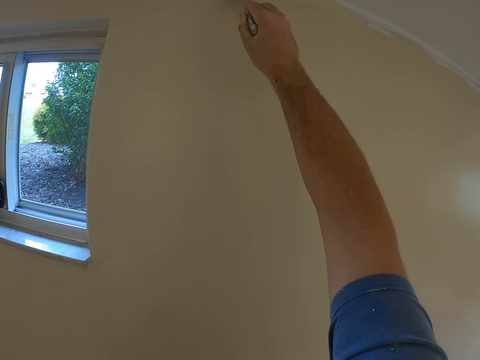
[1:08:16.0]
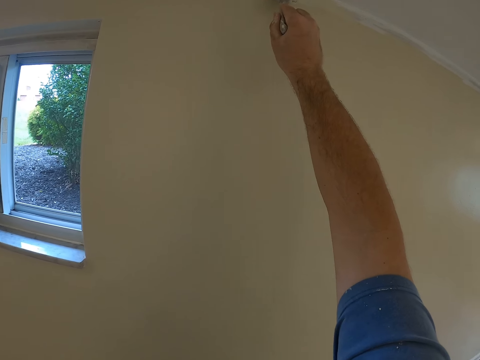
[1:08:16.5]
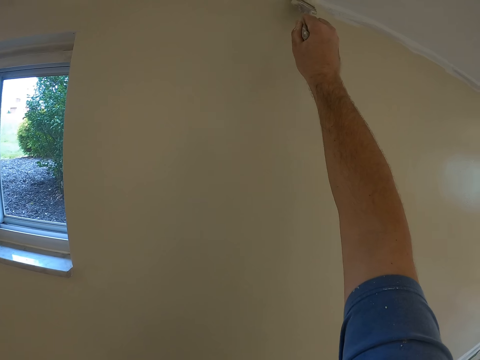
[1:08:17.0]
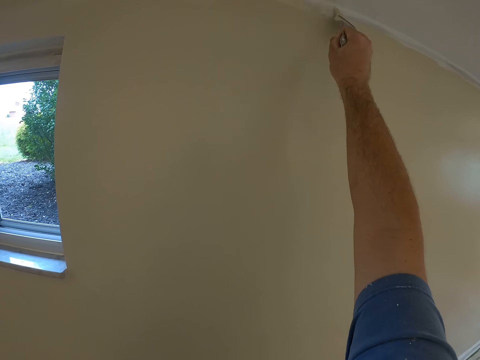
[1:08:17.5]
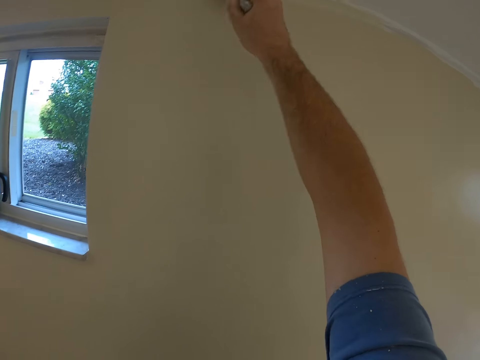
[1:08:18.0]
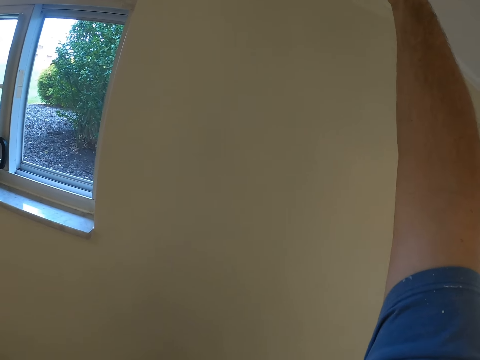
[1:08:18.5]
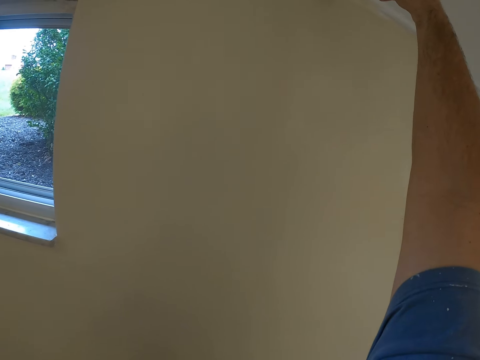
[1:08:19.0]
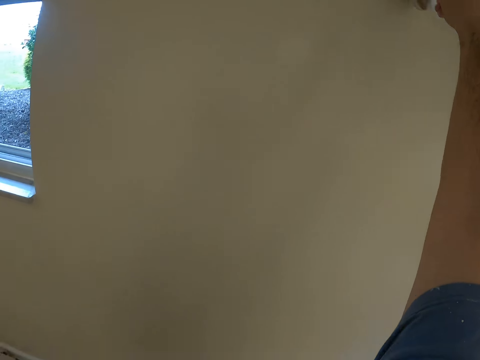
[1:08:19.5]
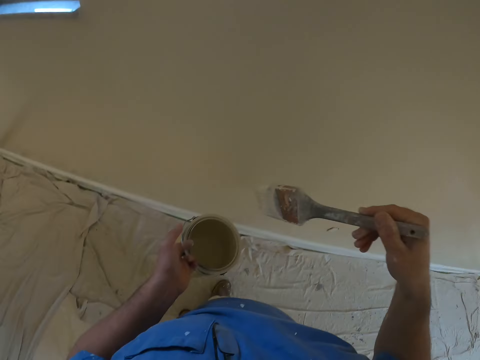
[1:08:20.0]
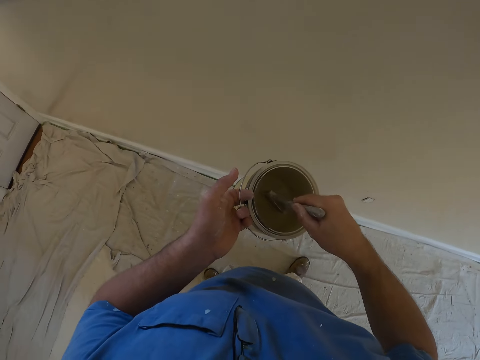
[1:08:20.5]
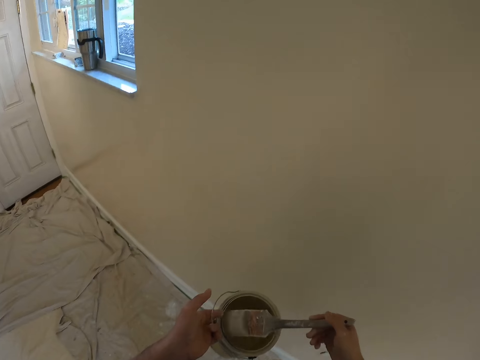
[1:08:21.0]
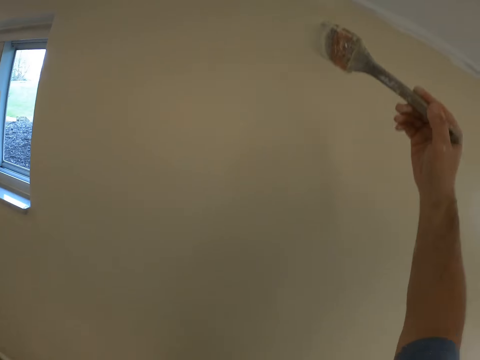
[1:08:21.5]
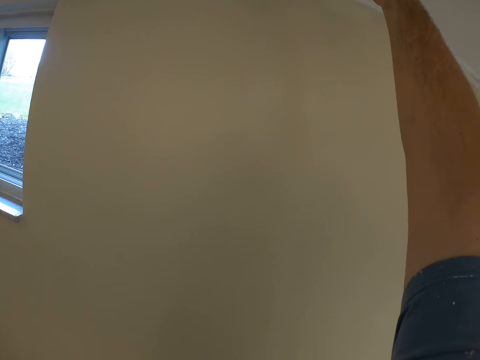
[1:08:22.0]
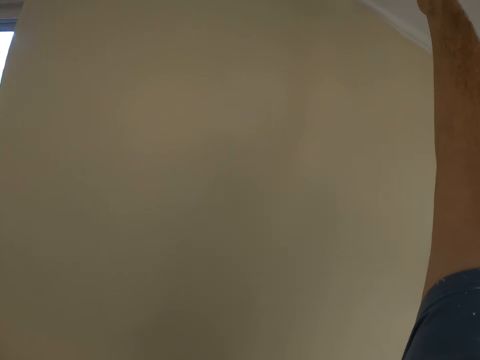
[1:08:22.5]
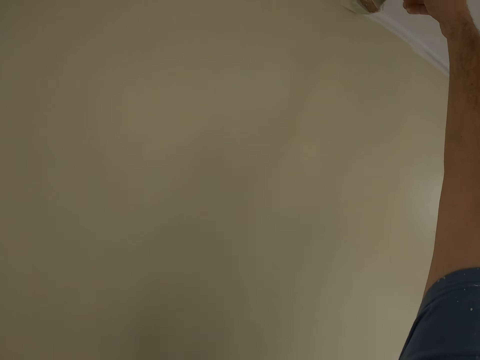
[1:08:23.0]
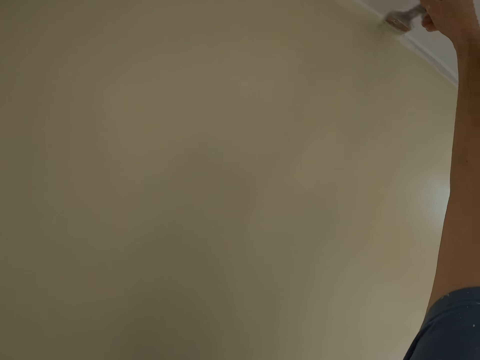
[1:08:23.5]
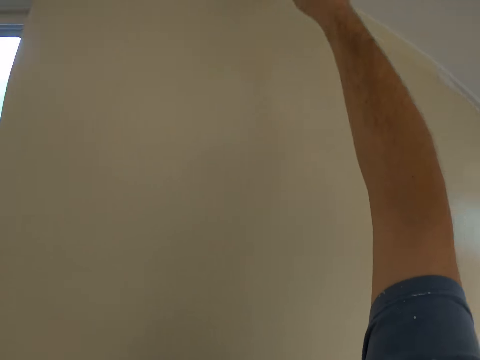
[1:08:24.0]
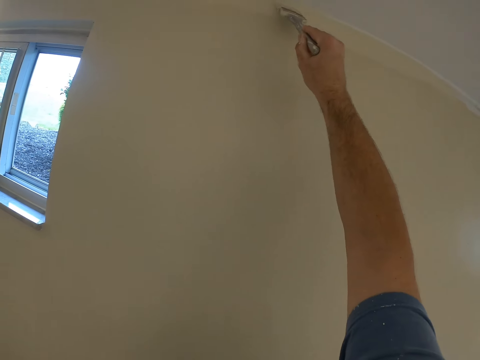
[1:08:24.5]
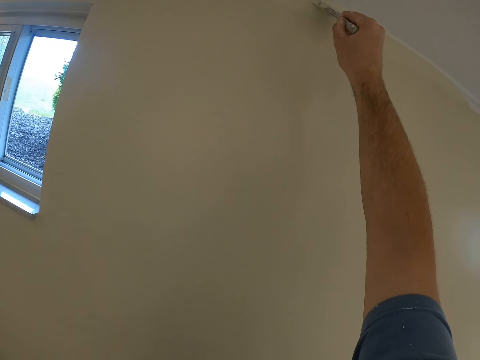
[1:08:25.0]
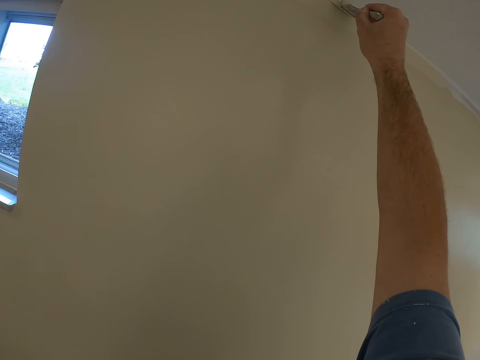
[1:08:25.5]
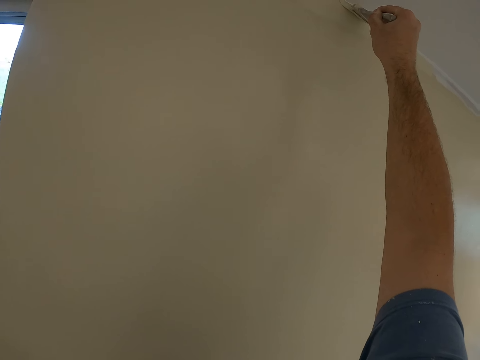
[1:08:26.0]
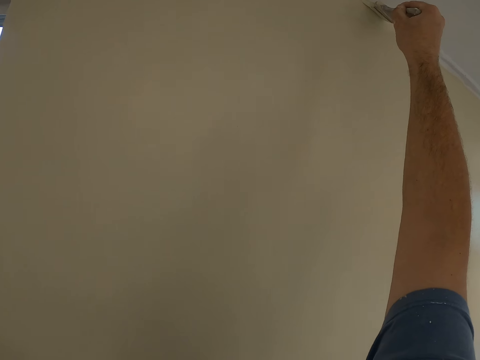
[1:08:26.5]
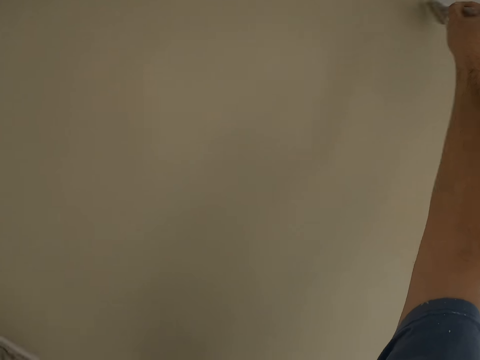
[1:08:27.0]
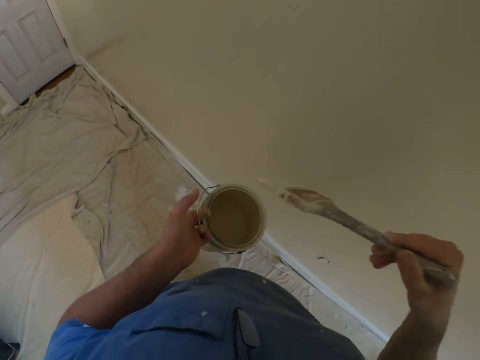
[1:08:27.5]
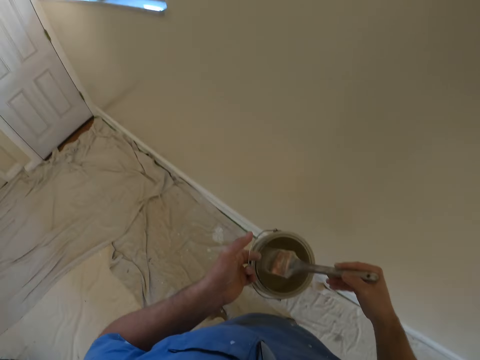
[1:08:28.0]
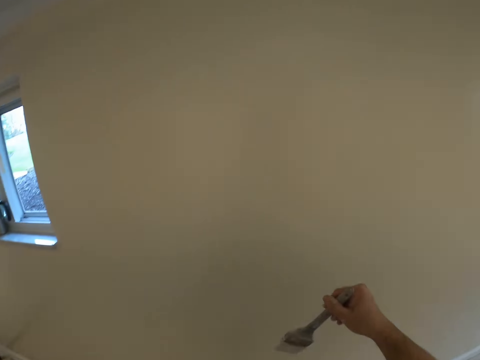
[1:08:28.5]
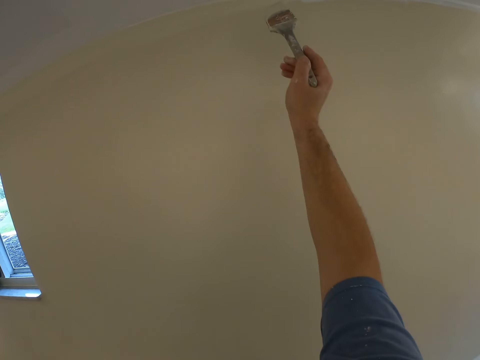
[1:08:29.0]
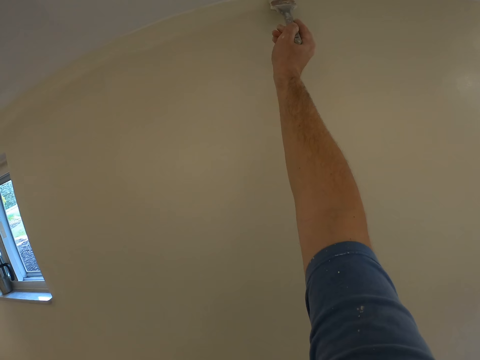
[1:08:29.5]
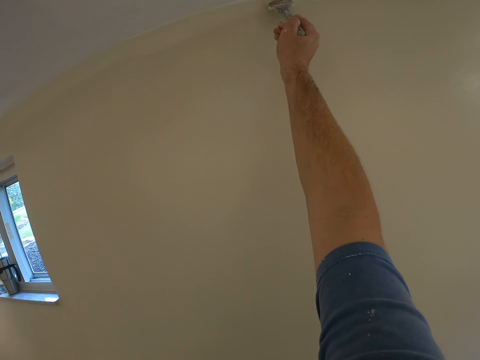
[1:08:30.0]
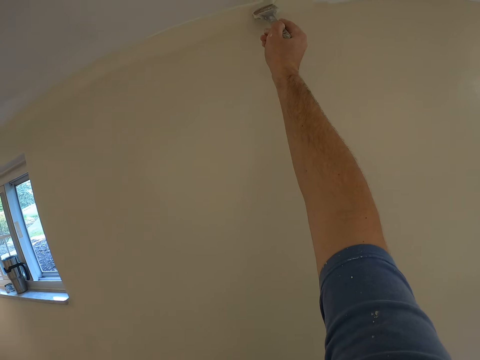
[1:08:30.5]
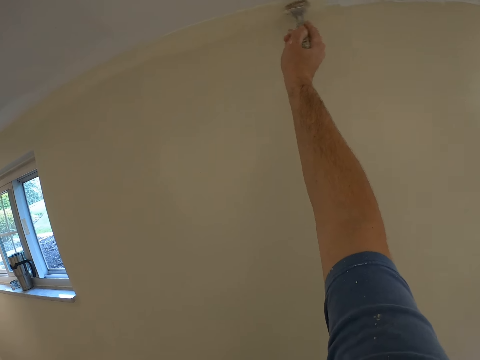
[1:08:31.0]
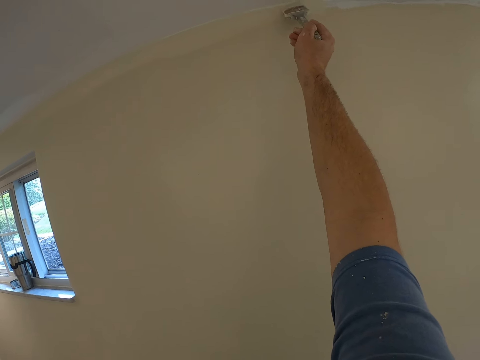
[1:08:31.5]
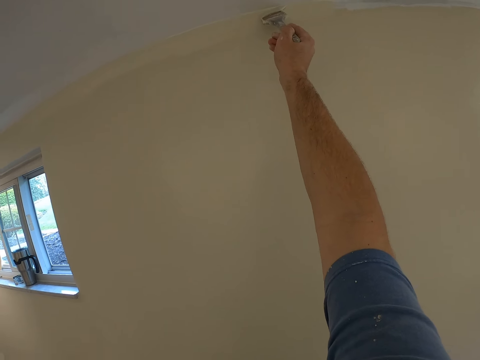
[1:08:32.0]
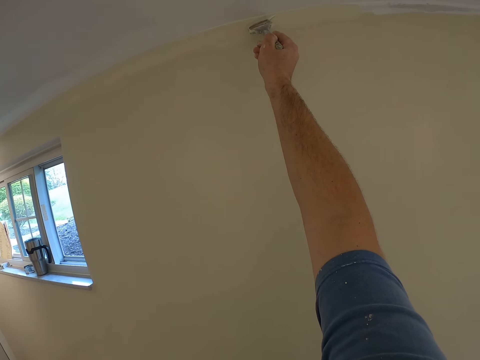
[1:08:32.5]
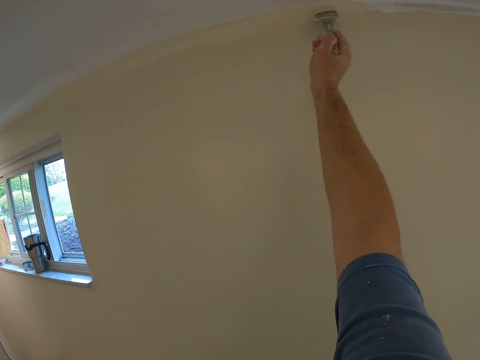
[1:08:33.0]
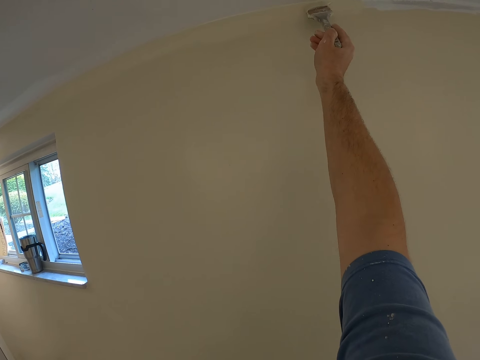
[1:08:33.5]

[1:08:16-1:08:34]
The camera wearer takes some paint from the paint can with the paint brush. They paint the wall with the paint brush. They take some paint from the paint can with the paint brush. They paint the wall with the paint brush.

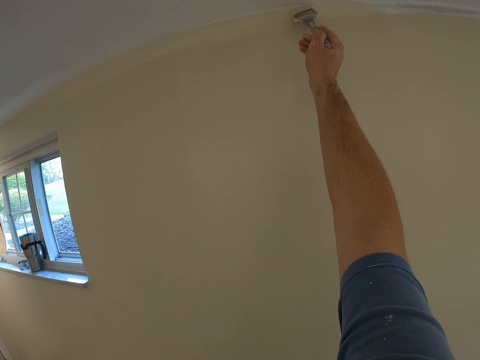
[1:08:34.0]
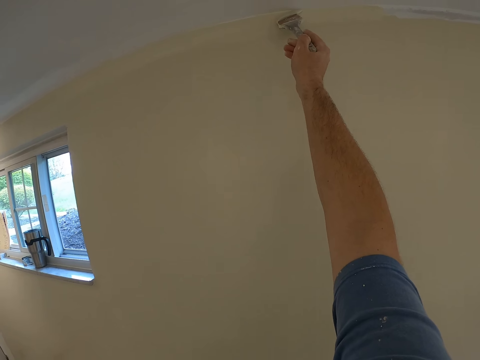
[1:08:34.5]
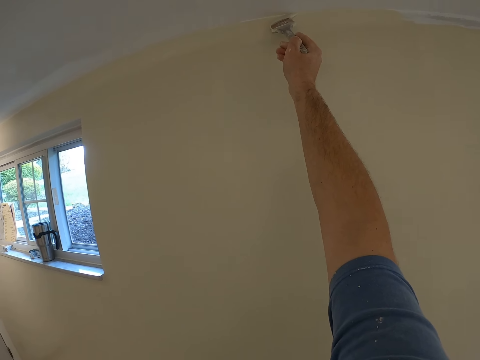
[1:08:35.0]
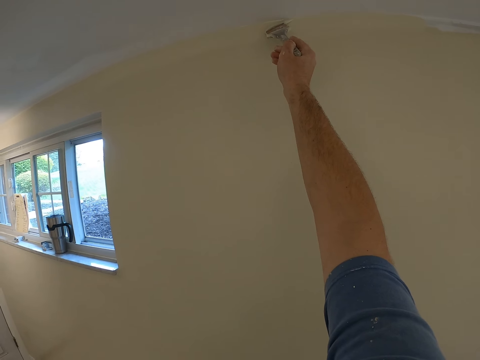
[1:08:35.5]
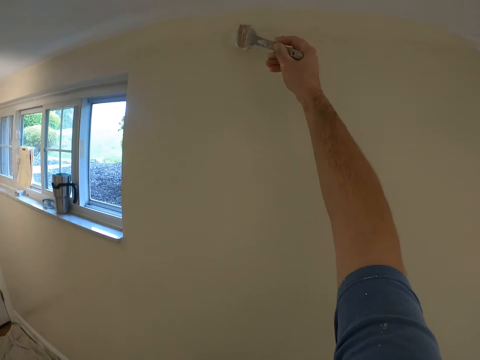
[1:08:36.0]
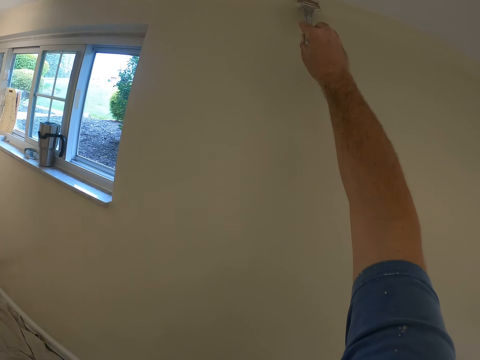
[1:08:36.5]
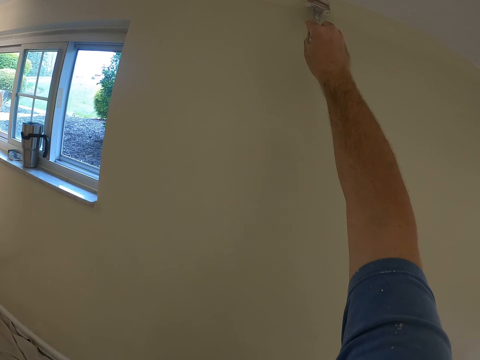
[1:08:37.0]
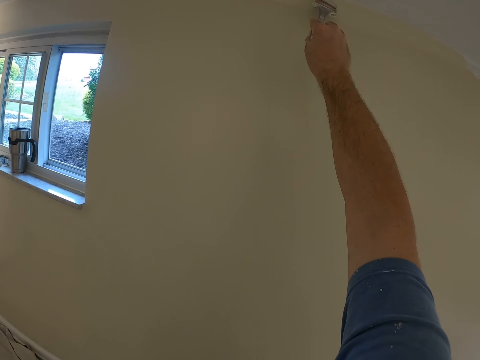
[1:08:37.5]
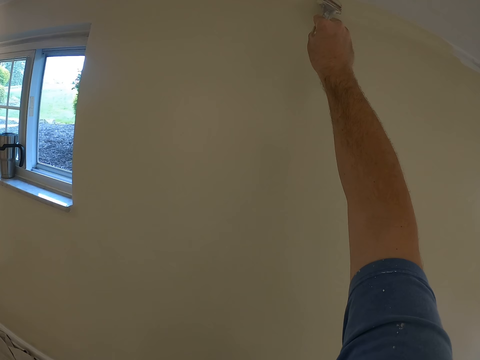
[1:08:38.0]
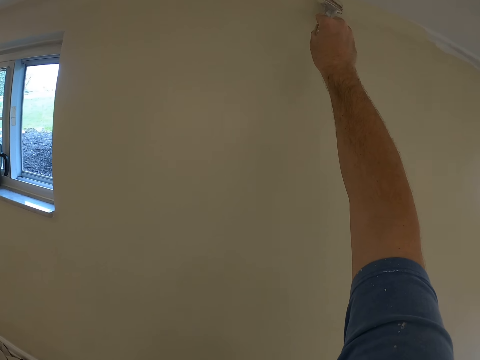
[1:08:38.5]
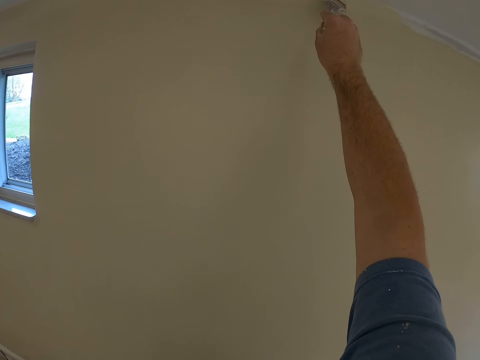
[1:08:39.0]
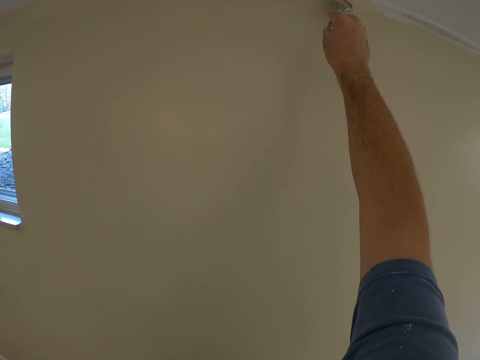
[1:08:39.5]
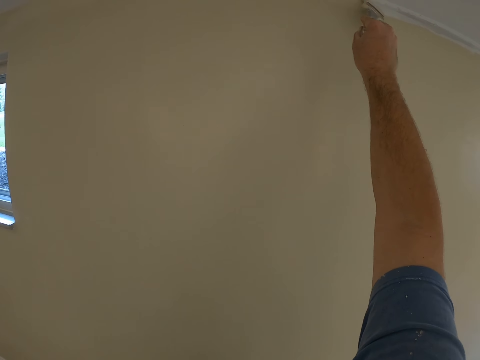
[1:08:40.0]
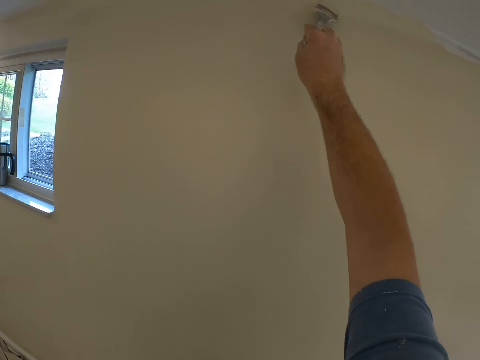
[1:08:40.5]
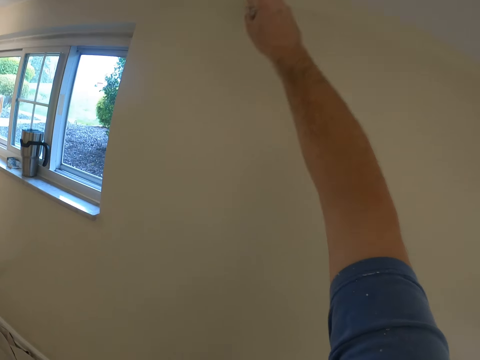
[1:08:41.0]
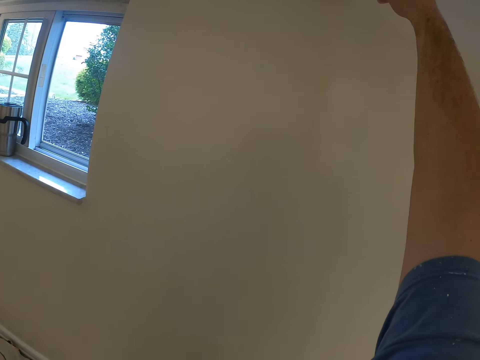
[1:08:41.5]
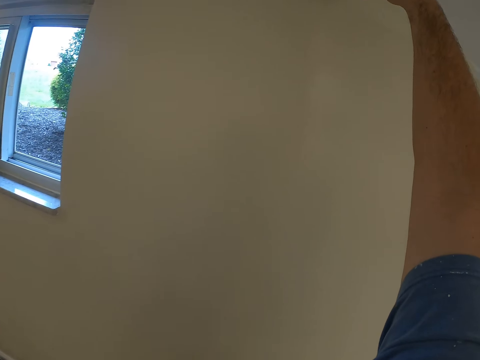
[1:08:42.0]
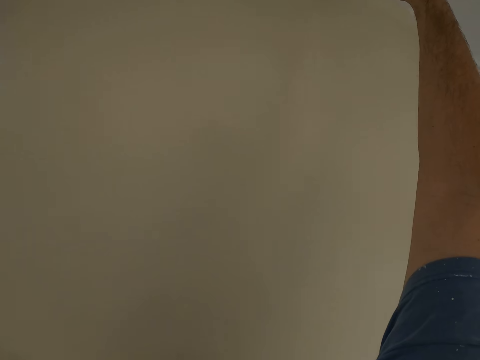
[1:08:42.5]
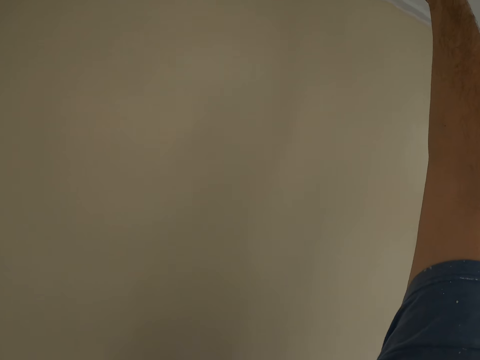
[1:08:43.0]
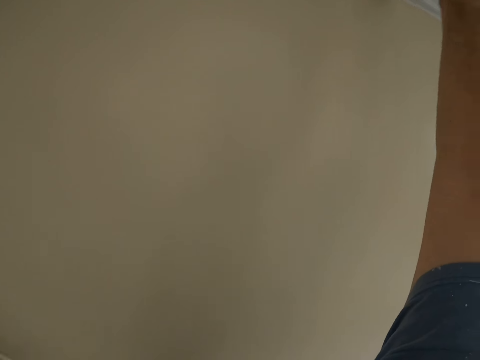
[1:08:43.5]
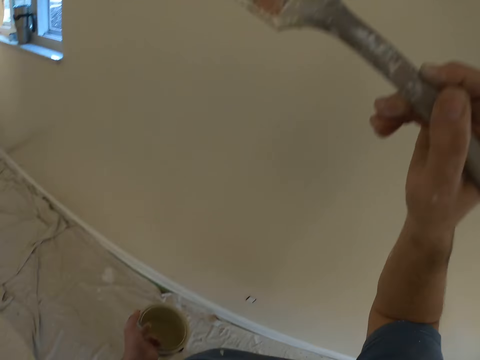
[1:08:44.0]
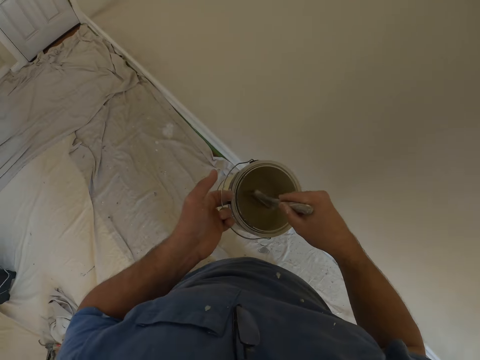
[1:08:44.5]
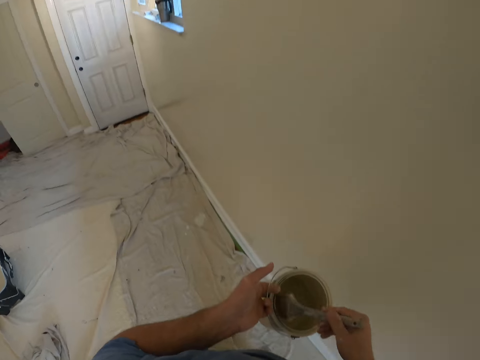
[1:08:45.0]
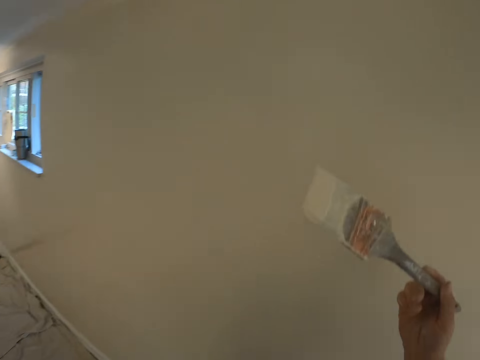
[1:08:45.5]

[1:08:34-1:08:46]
The camera wearer takes some paint from the paint can with the paint brush.
